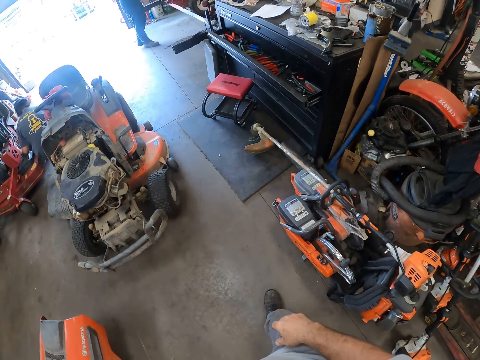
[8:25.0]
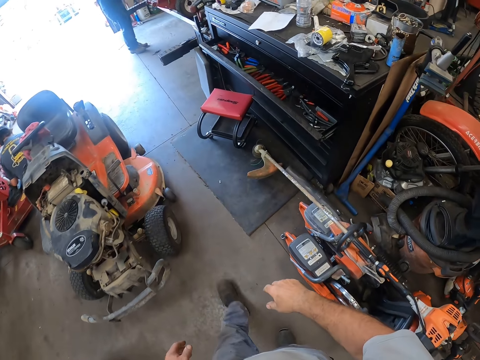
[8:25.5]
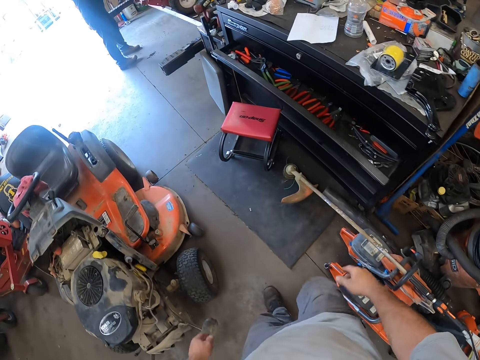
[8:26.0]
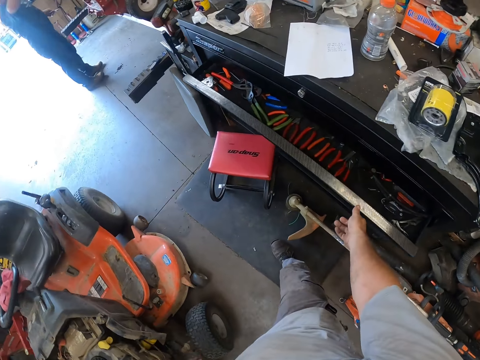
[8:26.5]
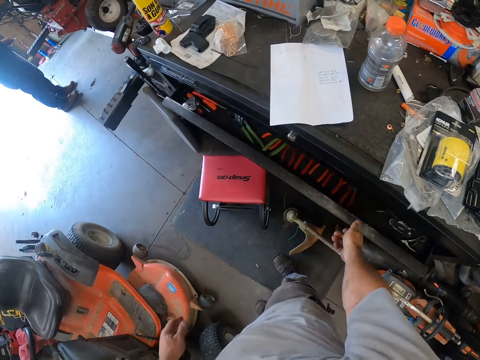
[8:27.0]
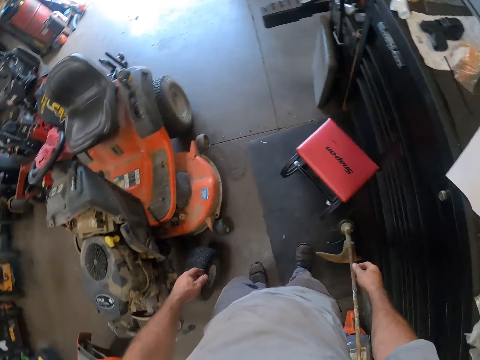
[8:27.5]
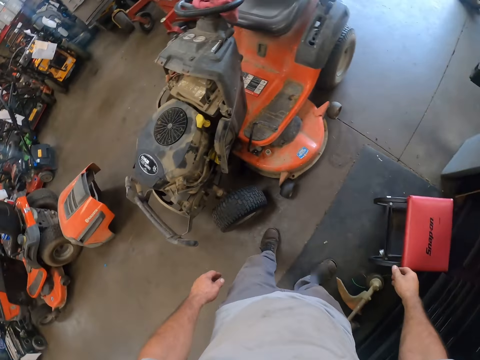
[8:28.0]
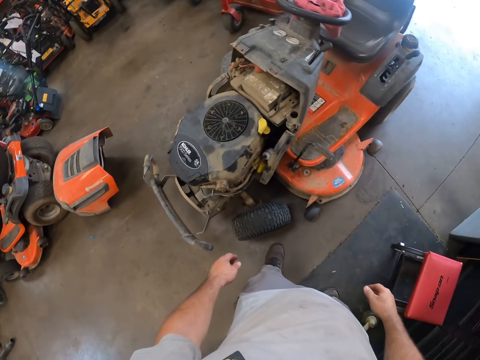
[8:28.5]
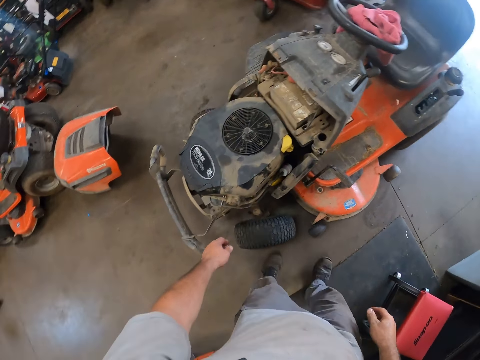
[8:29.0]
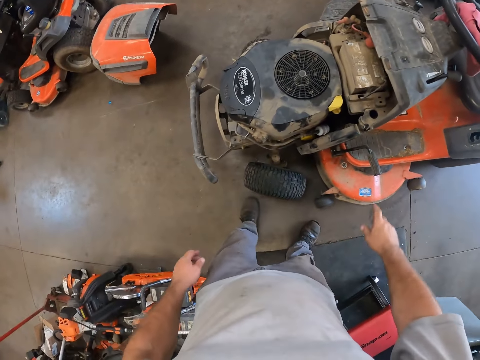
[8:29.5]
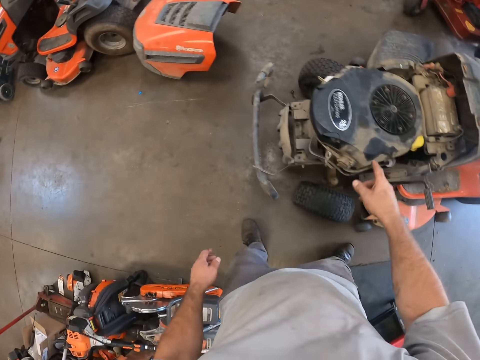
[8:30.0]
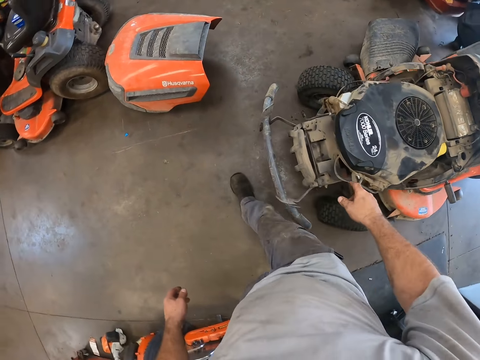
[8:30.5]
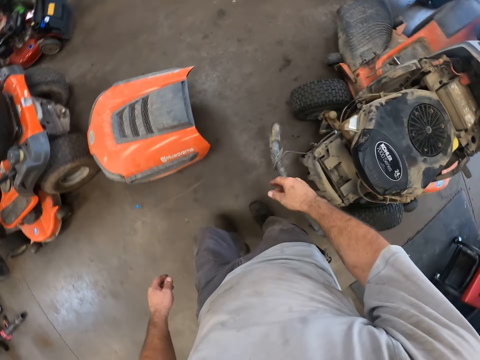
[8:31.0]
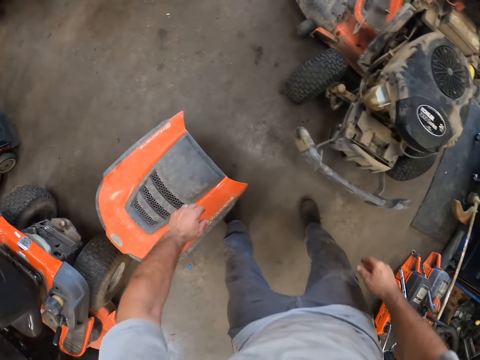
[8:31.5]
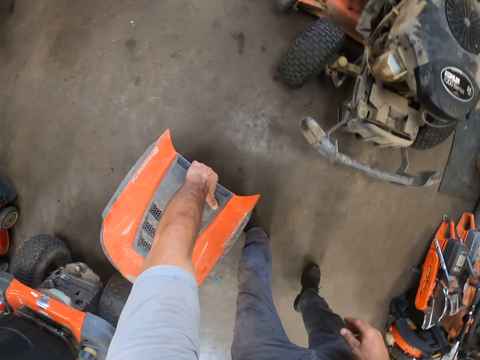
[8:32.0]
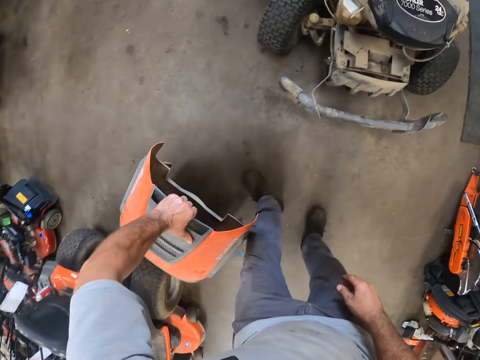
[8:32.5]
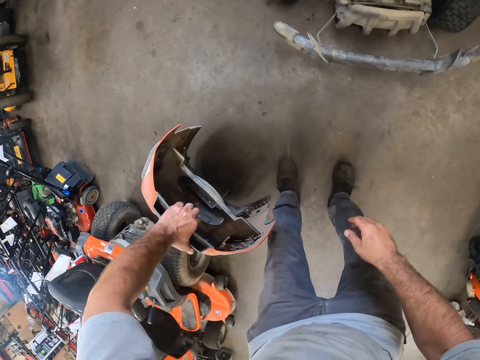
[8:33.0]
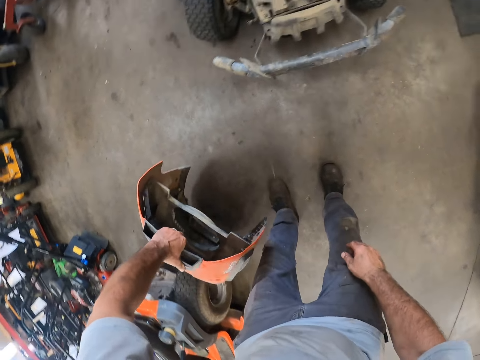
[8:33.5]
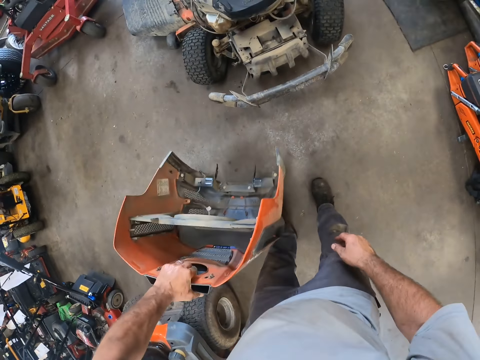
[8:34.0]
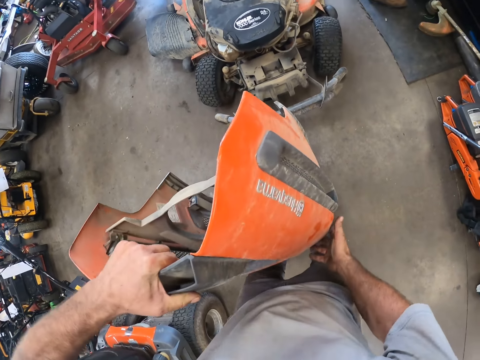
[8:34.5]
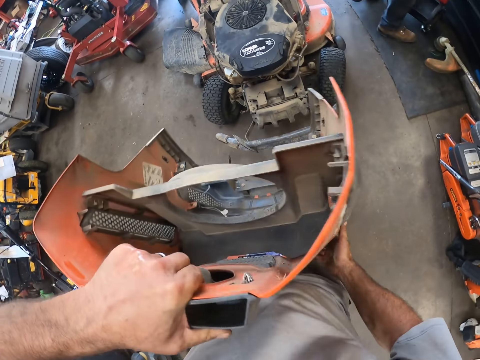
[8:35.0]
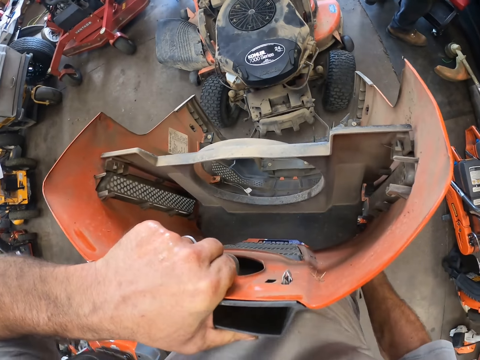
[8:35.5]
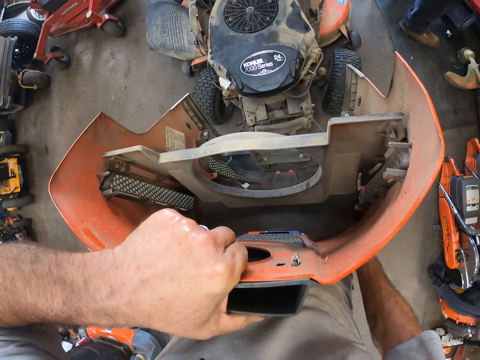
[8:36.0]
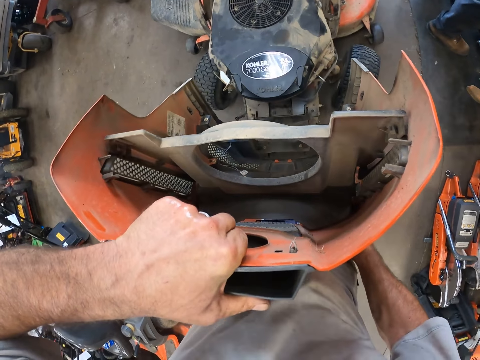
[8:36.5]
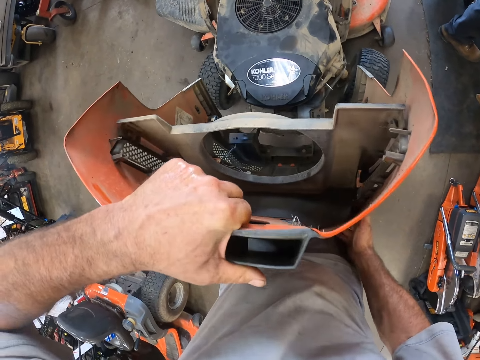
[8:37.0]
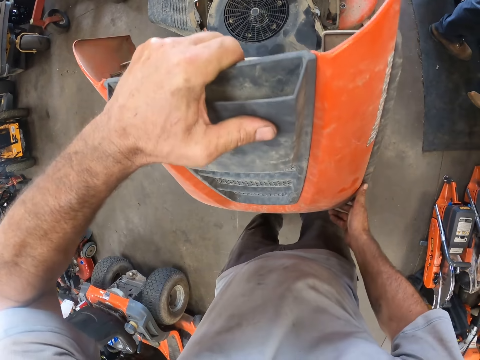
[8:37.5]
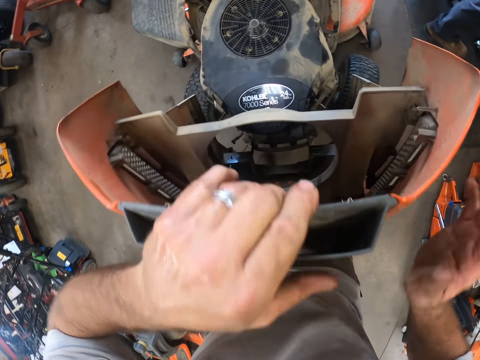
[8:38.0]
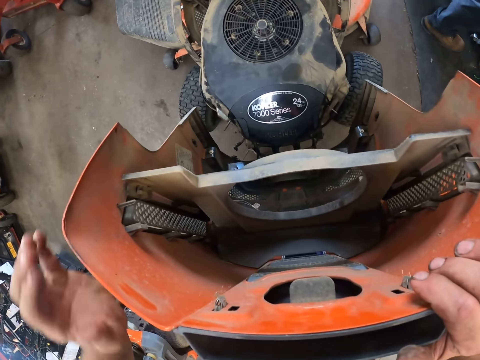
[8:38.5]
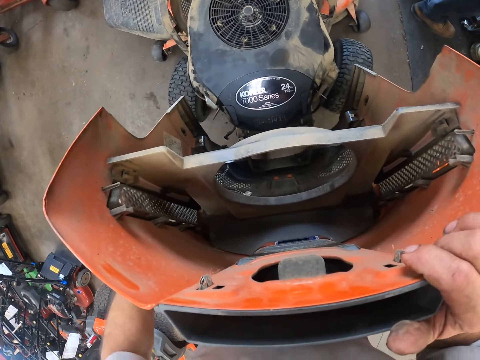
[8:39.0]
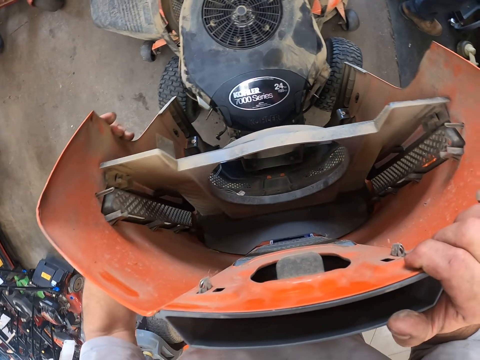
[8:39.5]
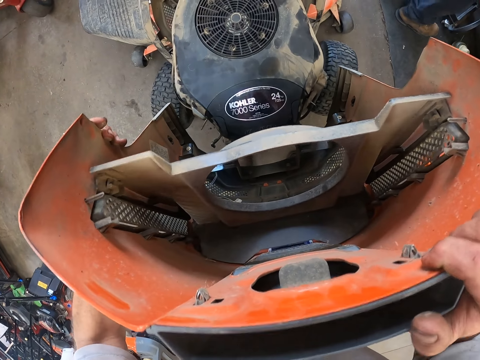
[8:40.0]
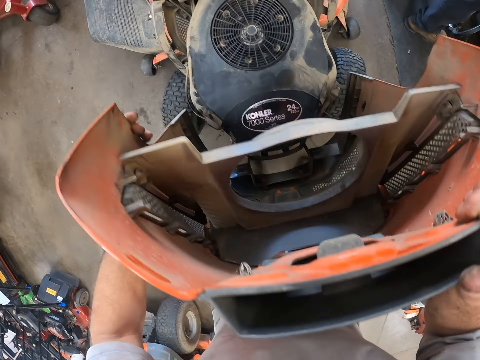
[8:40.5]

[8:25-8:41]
The camera wearer walks in the room. He pushes the iron drawer with his right hand. He closes the drawer. He looks around the room. He picks up the hood of the lawn mower from the floor with his left hand. He holds a part of the lawn mower. He puts the hood on the lawn mower with both hands.

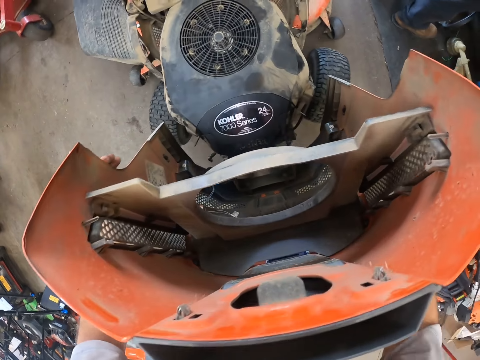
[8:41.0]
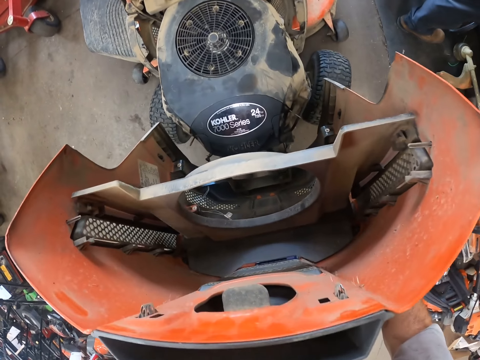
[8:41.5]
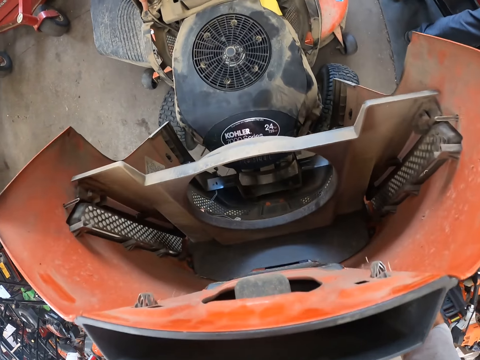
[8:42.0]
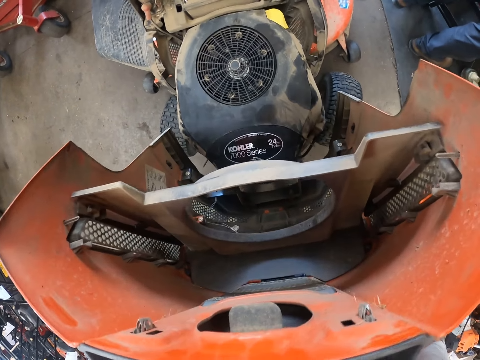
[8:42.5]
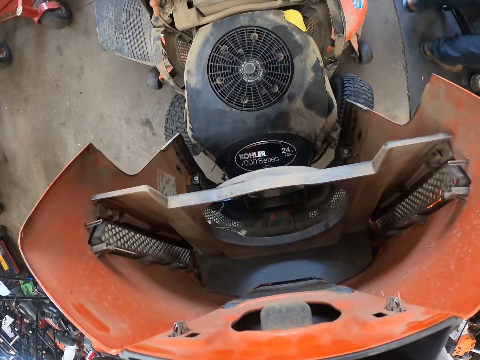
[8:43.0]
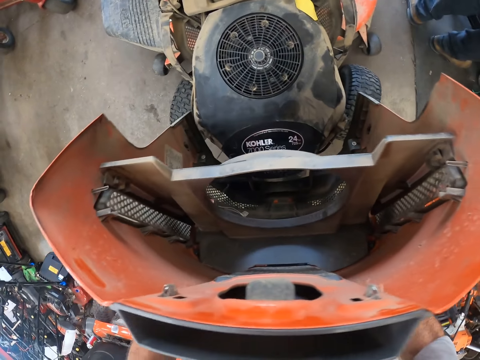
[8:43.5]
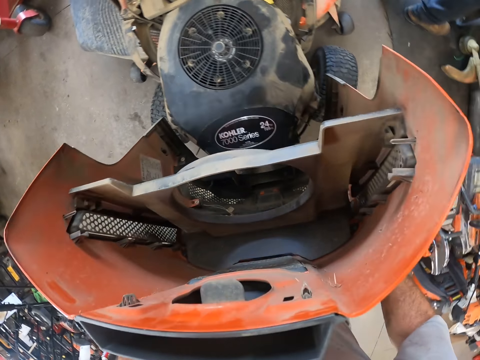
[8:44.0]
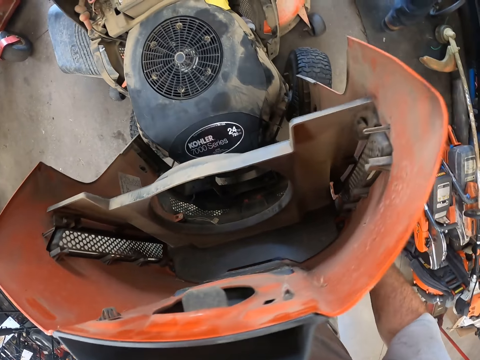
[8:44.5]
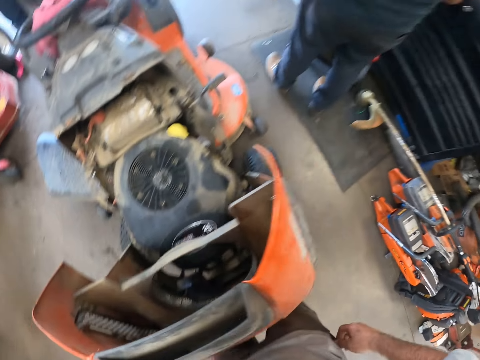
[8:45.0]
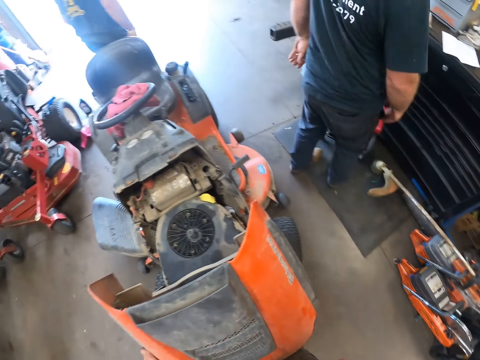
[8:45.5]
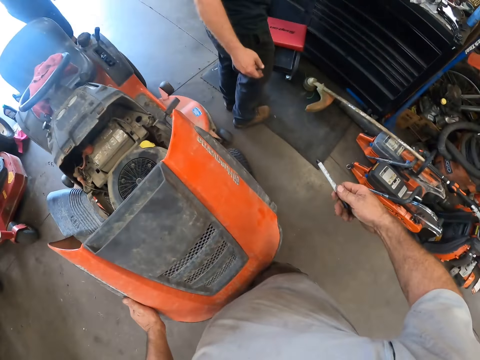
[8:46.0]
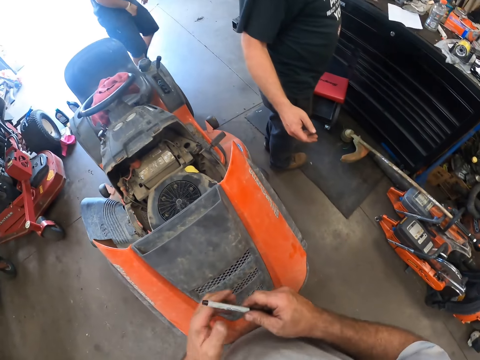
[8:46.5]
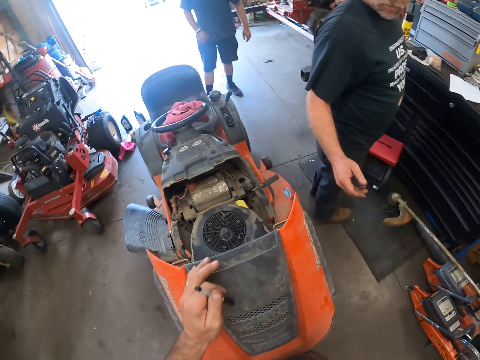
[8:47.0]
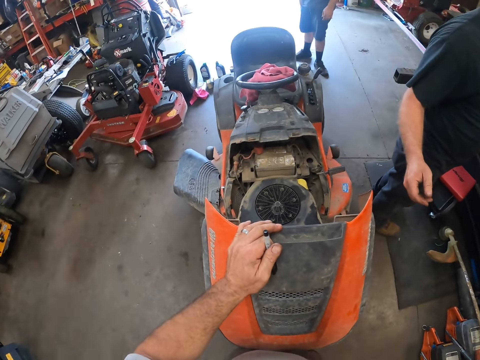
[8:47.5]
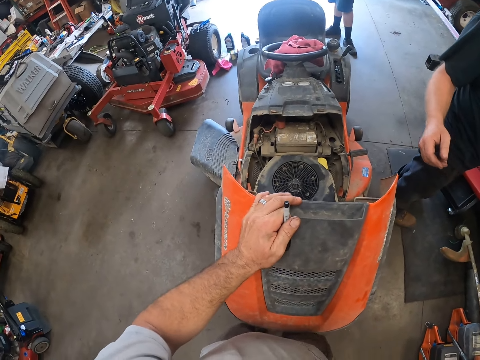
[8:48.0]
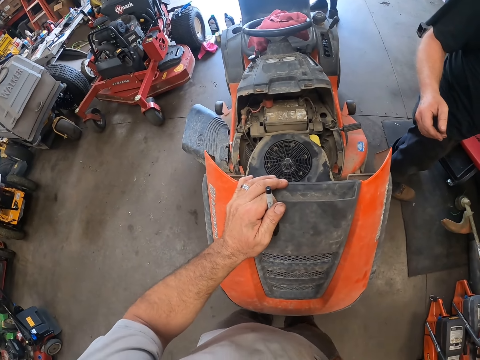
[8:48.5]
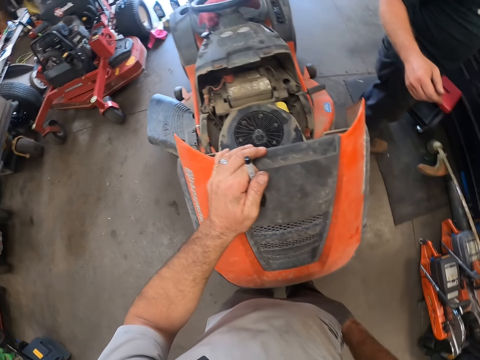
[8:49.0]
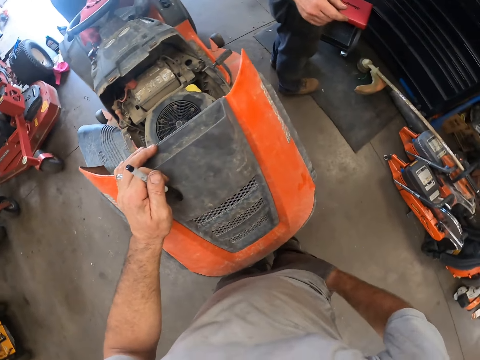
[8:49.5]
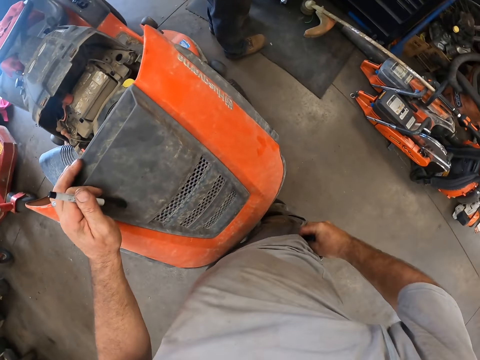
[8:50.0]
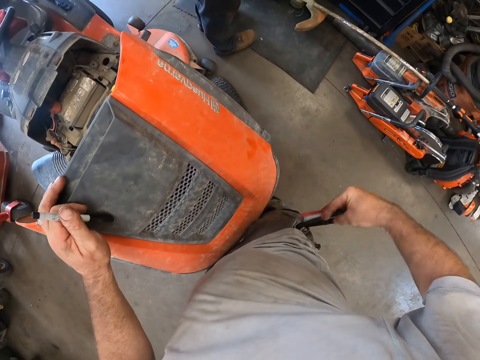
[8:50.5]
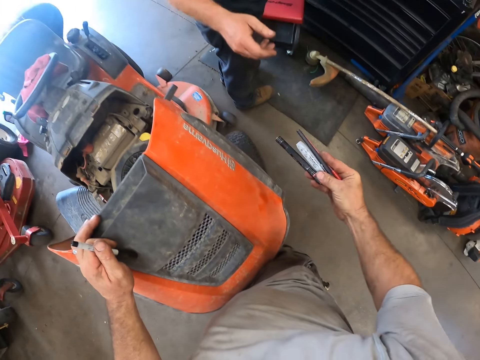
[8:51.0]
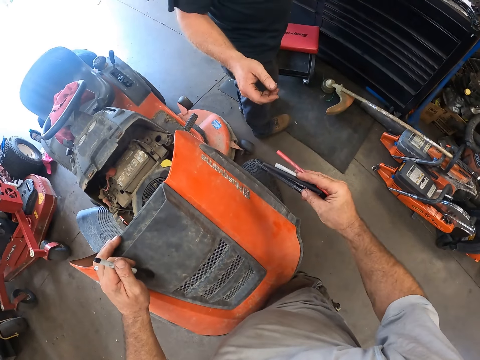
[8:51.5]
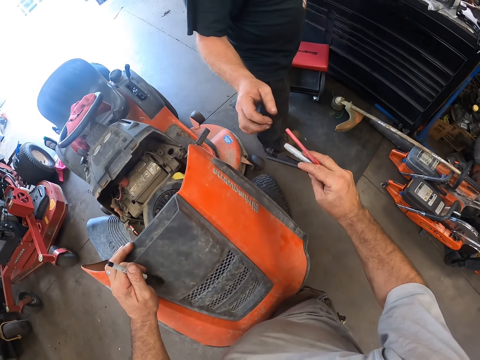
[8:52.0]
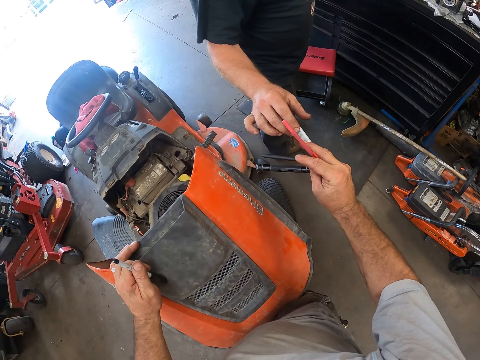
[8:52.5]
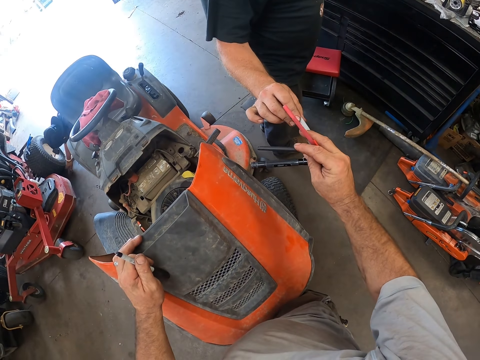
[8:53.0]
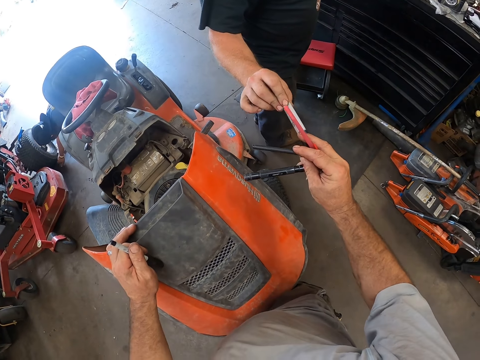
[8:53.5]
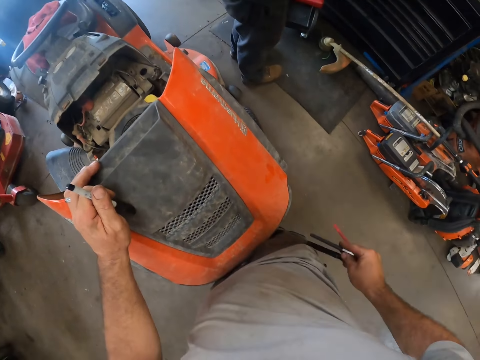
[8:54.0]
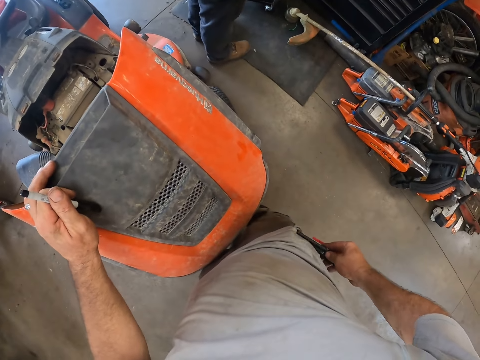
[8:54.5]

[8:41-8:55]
The camera wearer pulls a pen from his trouser with his right hand. He transfers the pen to his left hand. He holds the pen. He looks around the room. He pulls more pens from his trouser with his right hand. He gives a man a pen with his right hand. He puts the pens back in his trouser.
